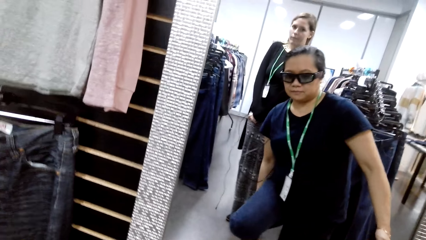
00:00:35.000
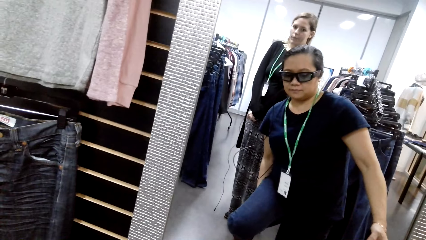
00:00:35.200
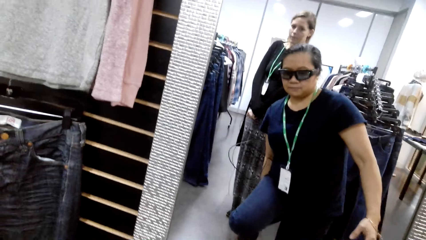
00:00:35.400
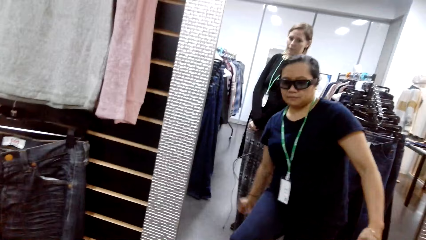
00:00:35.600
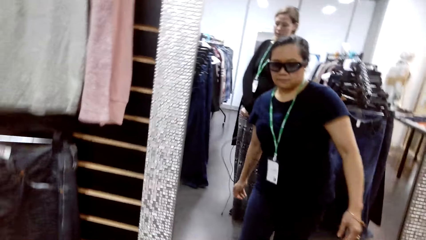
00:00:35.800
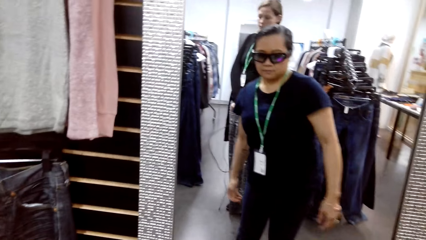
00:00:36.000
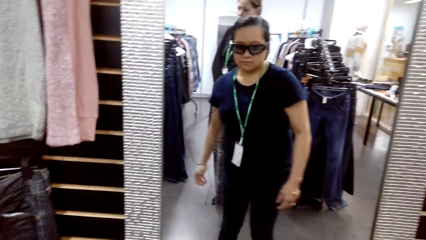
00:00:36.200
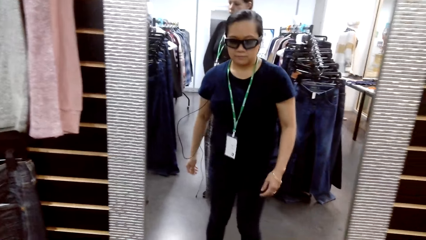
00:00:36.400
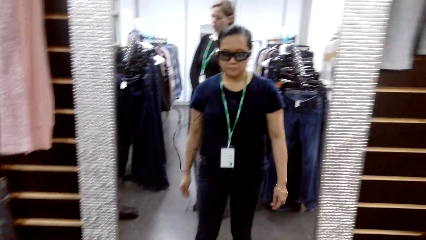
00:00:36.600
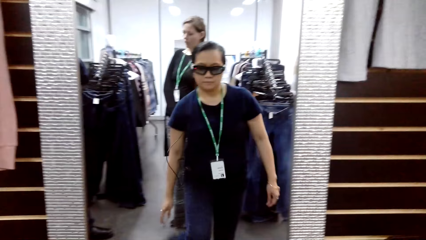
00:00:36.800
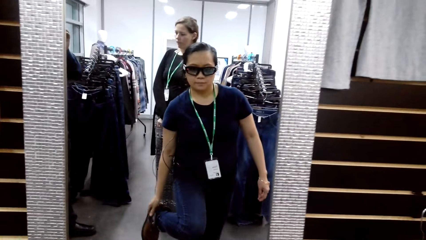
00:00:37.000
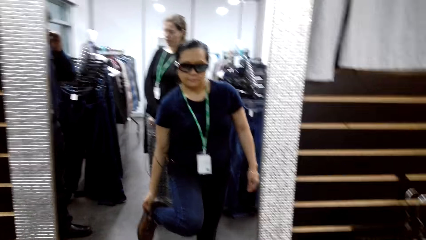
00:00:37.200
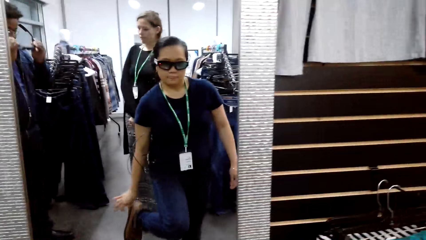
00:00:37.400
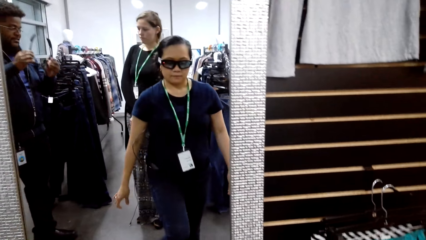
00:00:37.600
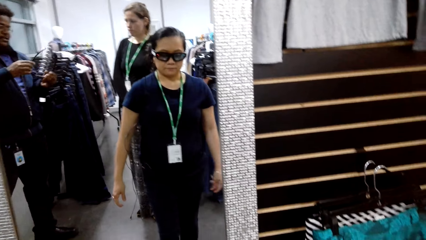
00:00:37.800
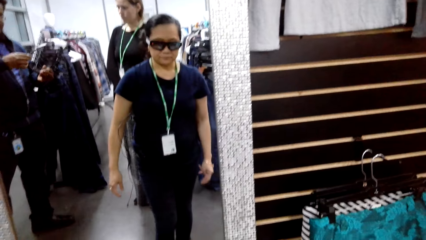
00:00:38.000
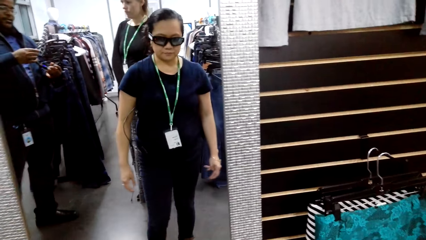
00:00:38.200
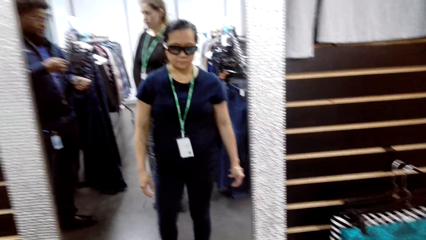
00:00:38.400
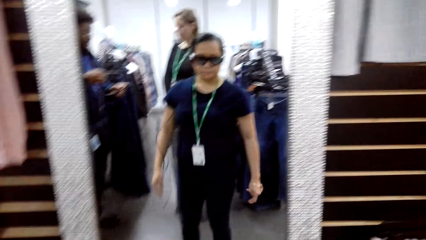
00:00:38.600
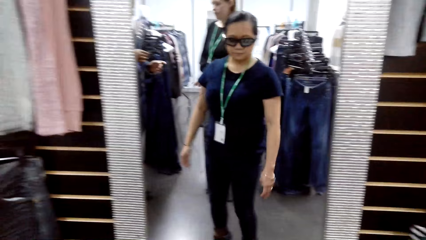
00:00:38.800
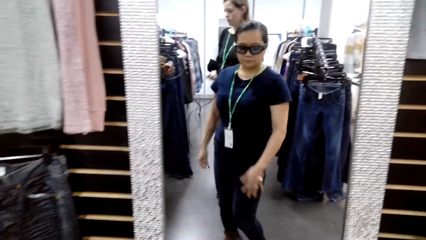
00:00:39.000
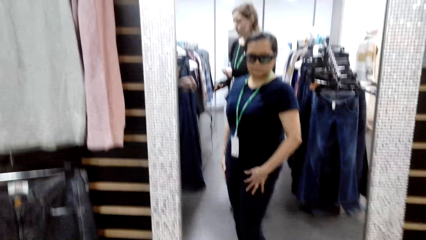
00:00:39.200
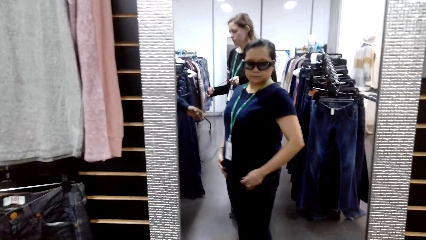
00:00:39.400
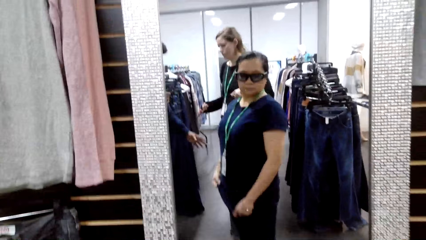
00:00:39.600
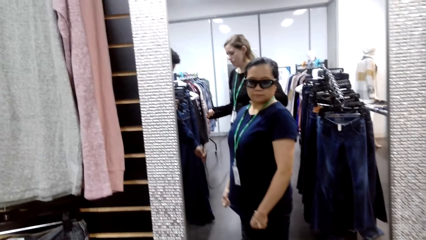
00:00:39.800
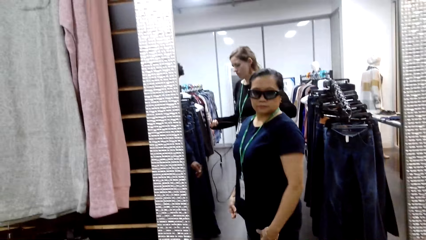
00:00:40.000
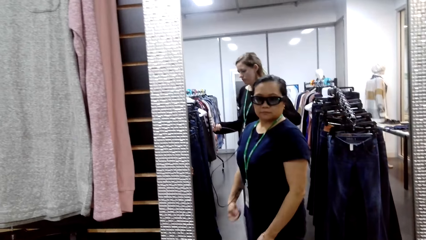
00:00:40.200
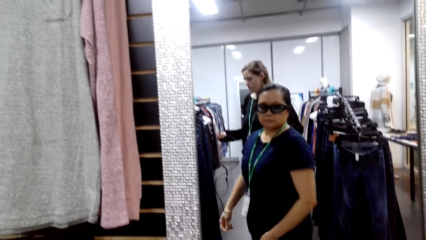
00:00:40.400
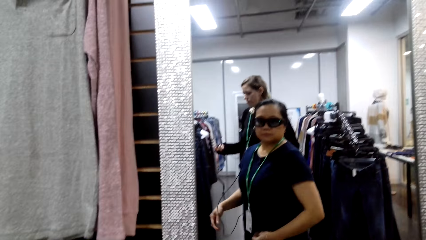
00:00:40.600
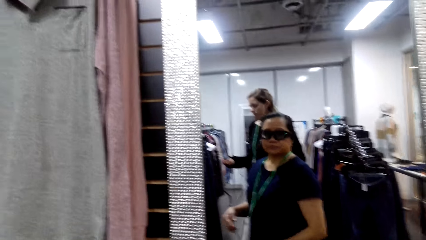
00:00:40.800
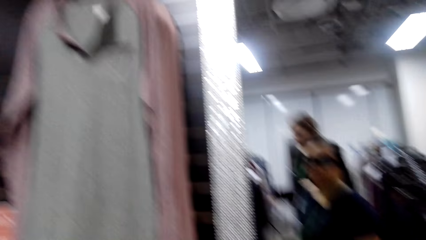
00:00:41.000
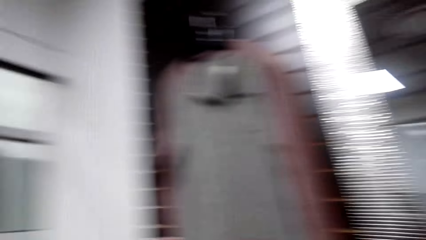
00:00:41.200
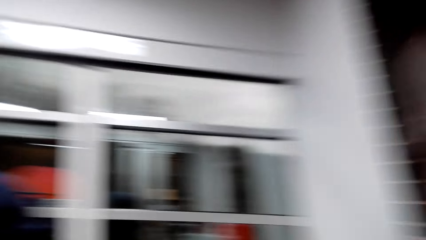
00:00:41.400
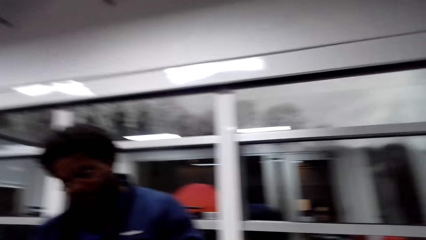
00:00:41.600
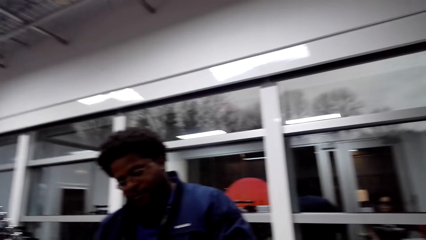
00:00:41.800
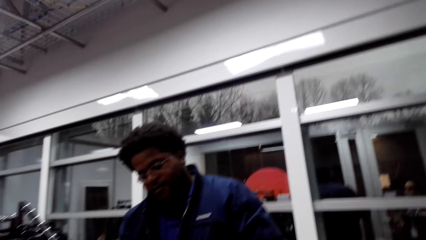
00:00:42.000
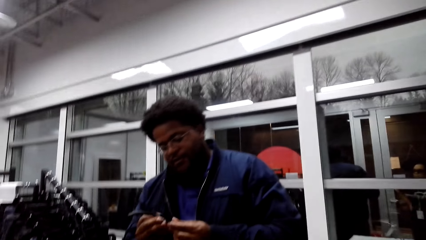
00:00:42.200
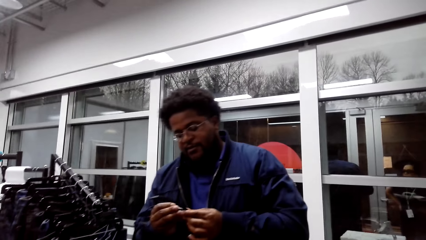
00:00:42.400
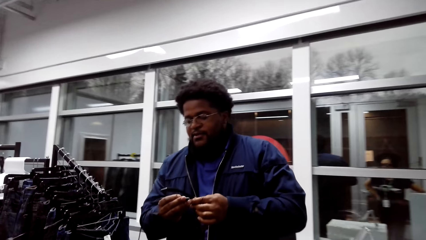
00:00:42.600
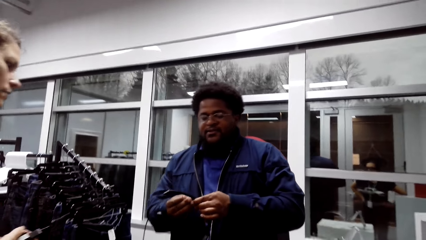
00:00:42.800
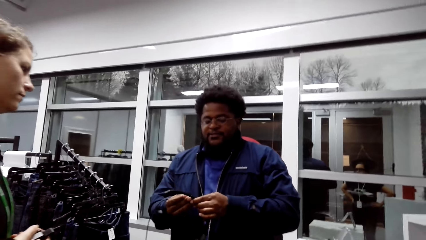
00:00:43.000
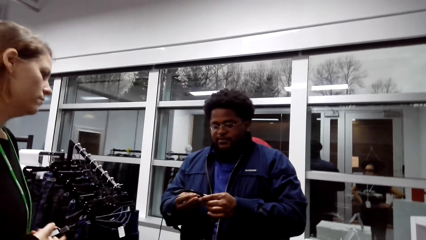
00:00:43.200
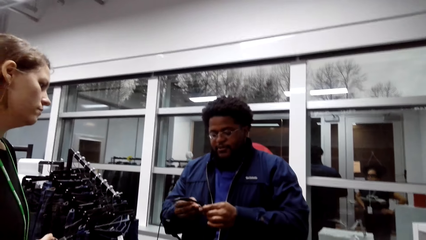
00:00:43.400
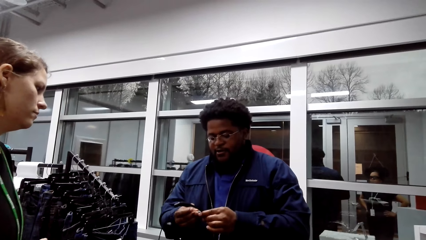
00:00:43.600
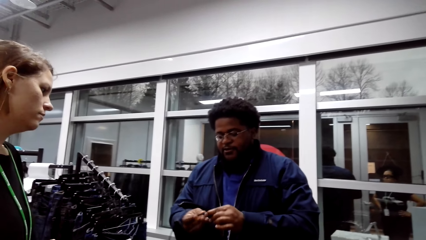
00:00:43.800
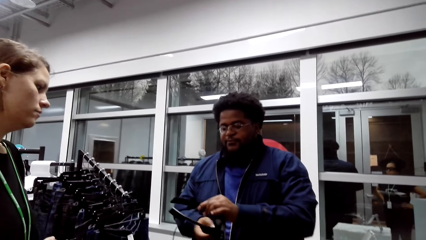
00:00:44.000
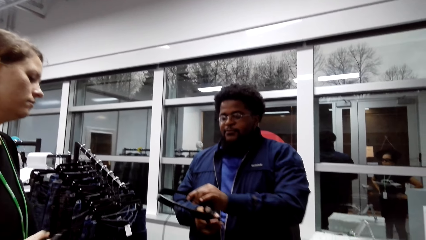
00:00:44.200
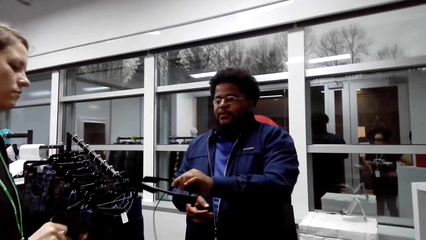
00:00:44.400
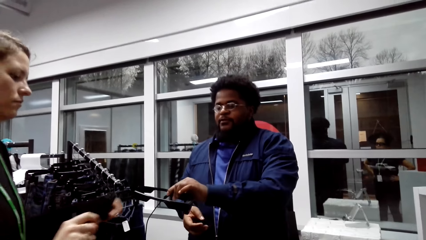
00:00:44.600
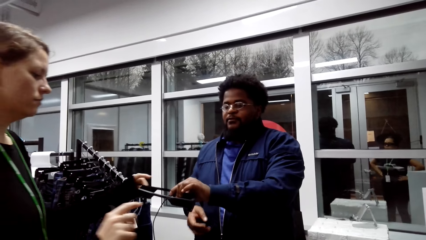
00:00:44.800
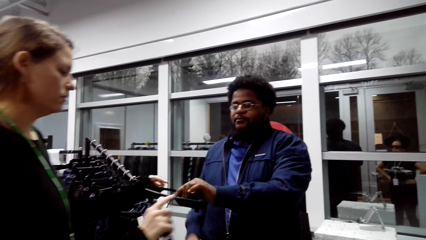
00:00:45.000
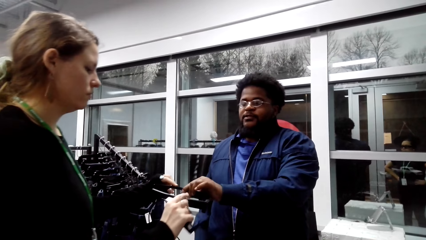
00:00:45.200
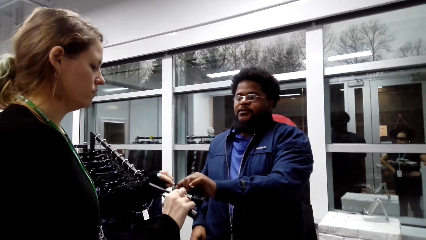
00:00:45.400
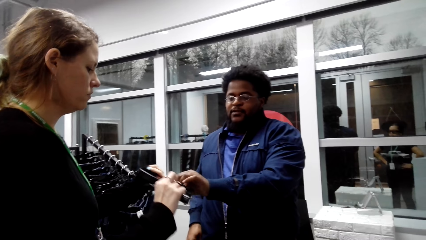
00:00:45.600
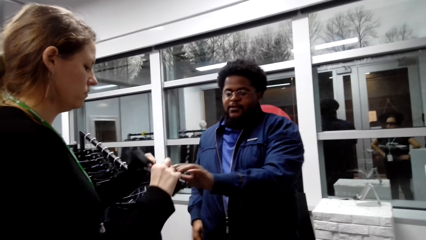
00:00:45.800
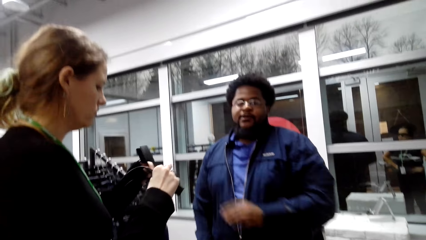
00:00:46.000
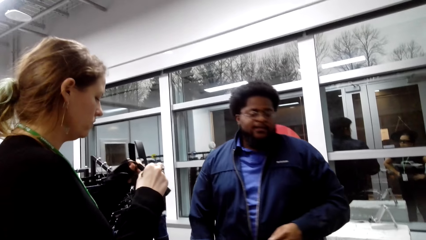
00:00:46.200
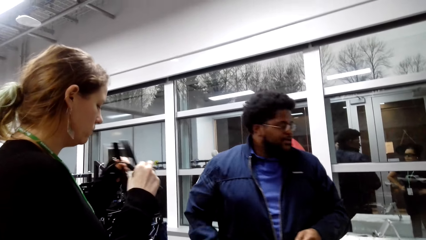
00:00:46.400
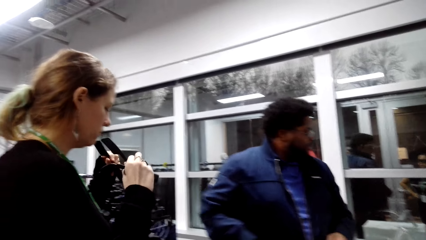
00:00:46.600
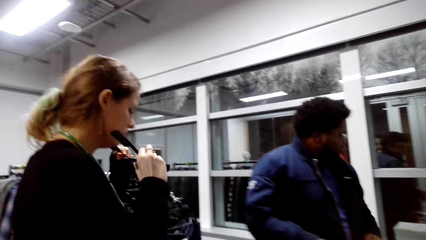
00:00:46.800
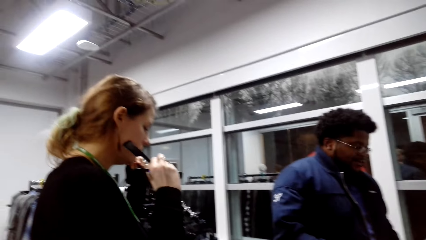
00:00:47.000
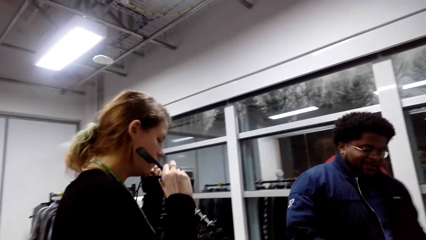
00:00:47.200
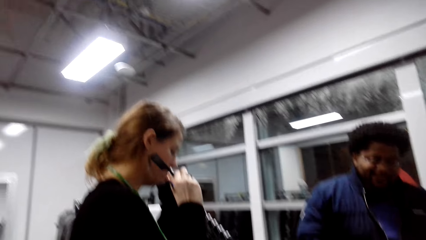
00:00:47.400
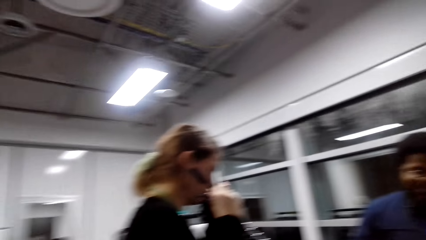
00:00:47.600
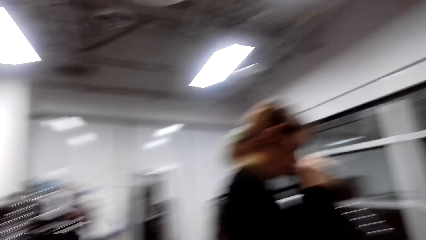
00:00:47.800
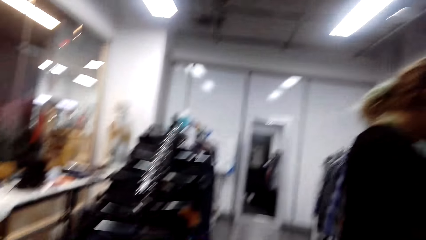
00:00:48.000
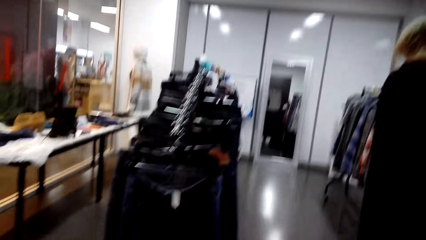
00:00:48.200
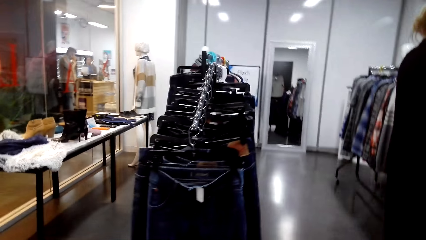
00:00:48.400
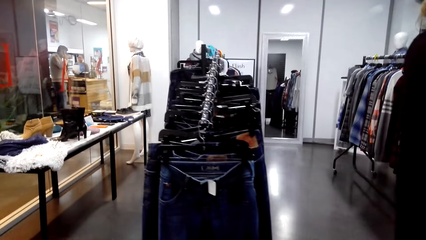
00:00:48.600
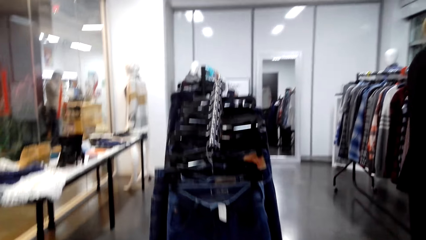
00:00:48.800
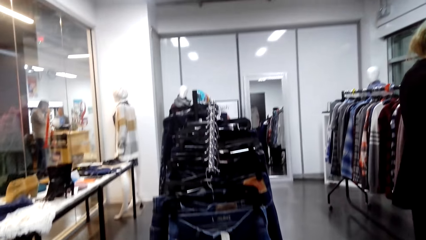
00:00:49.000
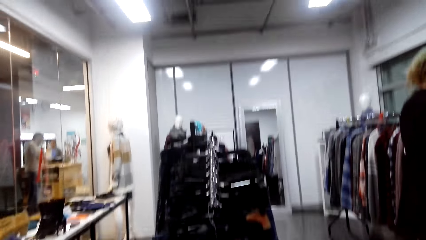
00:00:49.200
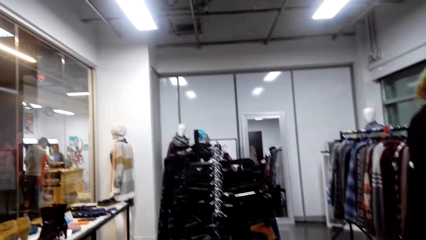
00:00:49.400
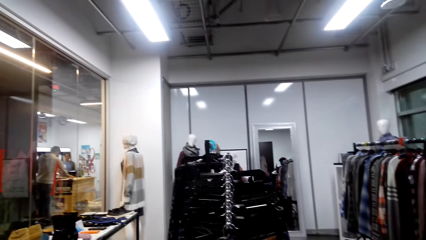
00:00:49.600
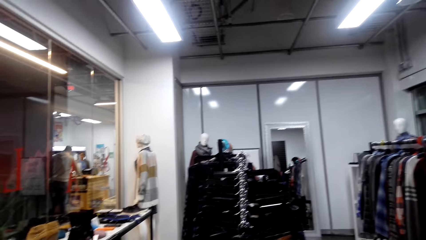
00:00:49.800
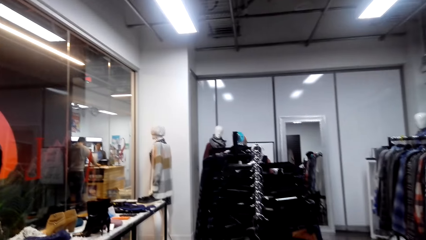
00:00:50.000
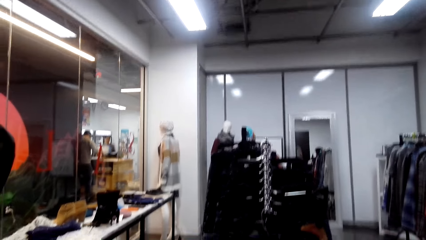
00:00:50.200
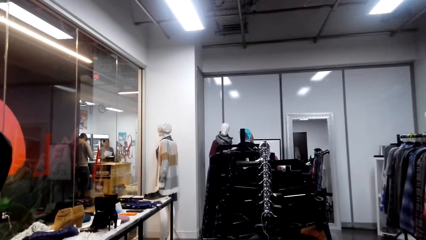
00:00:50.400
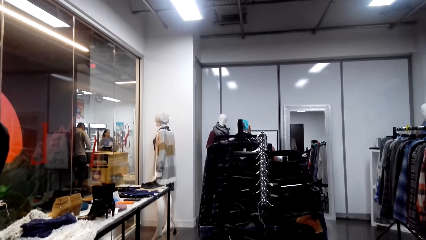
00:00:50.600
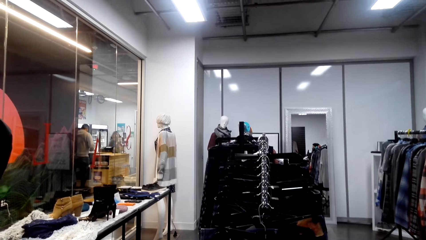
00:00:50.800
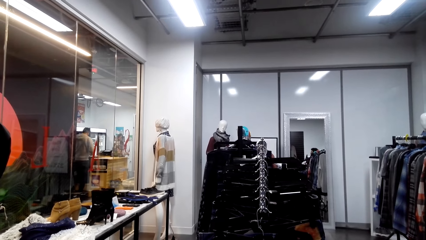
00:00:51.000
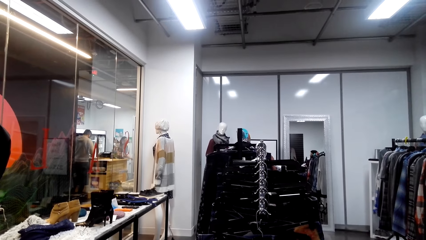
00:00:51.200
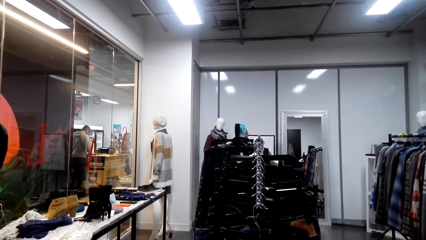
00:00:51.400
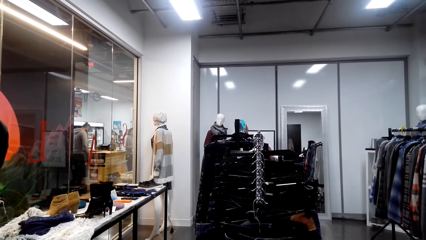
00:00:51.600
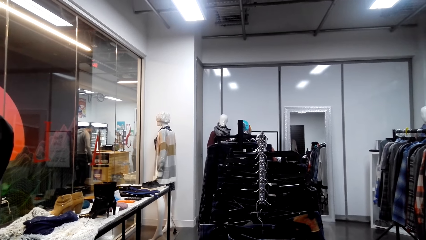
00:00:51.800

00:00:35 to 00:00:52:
A man talks. A woman takes glasses from the man. The camera wearer talks.
